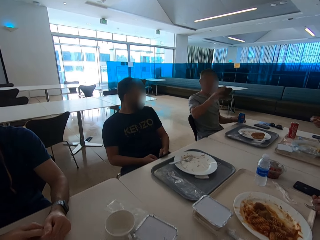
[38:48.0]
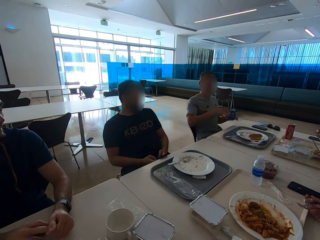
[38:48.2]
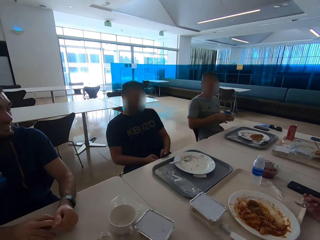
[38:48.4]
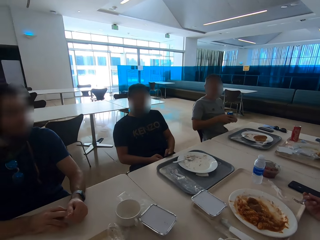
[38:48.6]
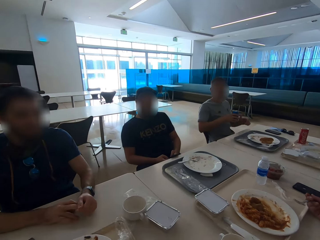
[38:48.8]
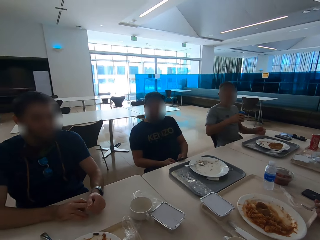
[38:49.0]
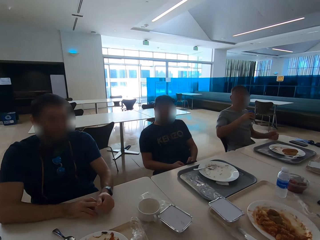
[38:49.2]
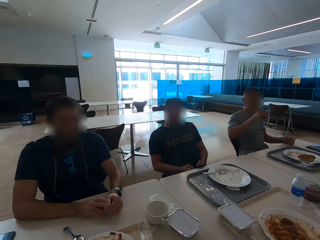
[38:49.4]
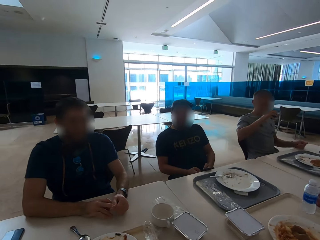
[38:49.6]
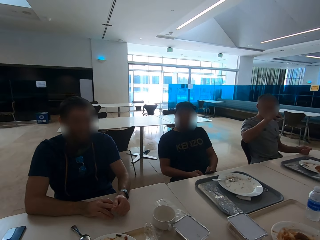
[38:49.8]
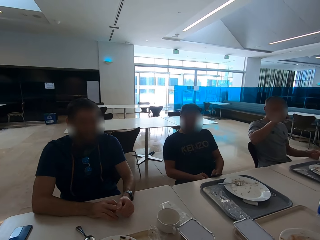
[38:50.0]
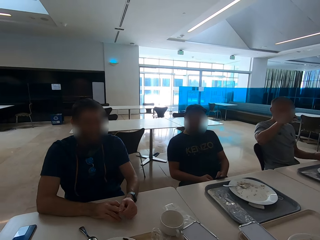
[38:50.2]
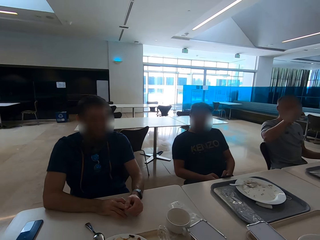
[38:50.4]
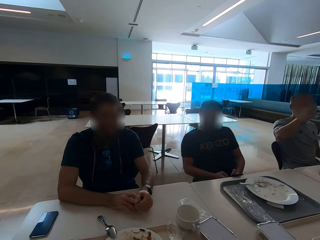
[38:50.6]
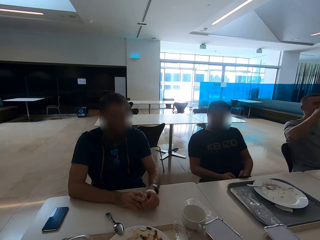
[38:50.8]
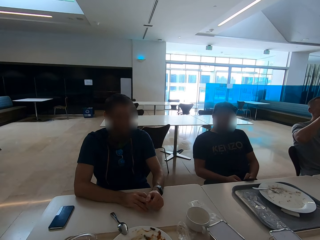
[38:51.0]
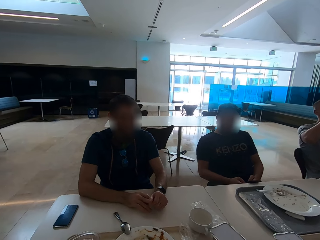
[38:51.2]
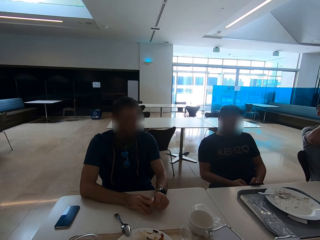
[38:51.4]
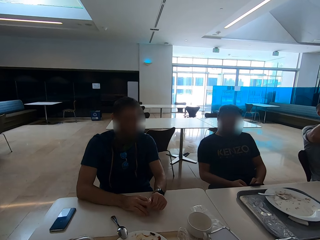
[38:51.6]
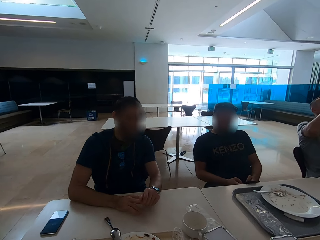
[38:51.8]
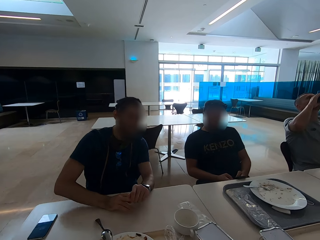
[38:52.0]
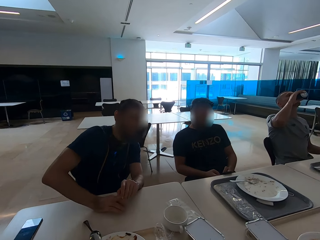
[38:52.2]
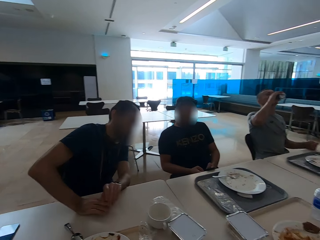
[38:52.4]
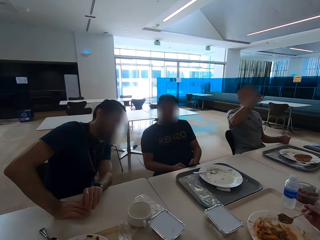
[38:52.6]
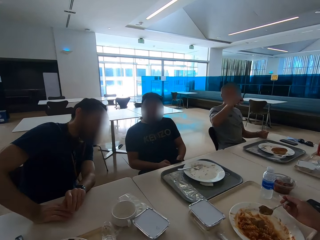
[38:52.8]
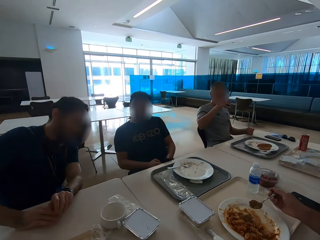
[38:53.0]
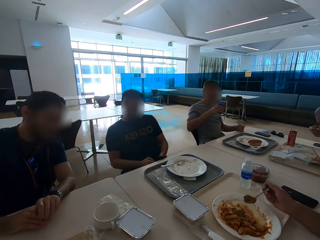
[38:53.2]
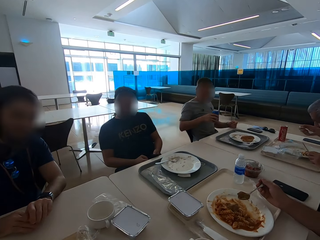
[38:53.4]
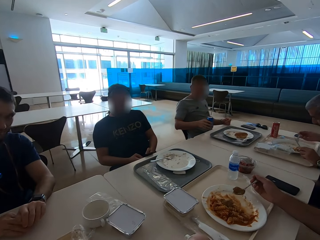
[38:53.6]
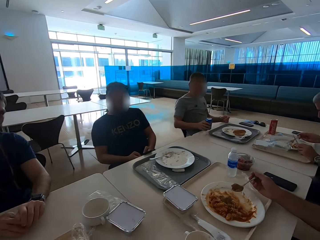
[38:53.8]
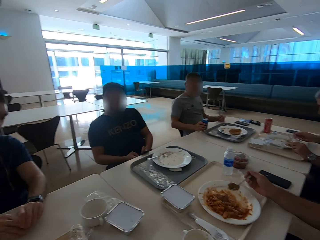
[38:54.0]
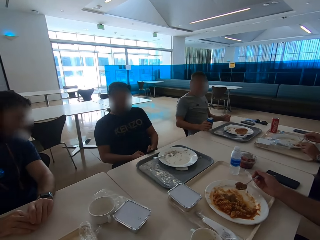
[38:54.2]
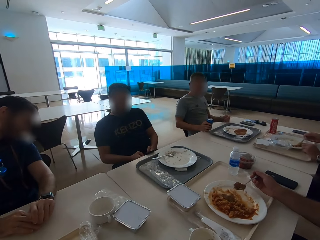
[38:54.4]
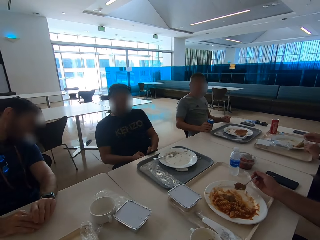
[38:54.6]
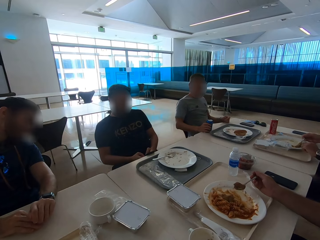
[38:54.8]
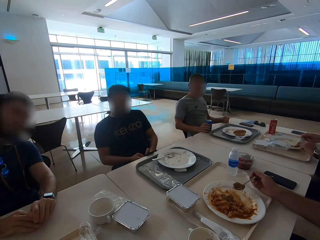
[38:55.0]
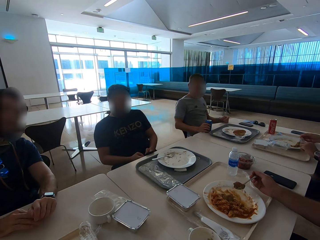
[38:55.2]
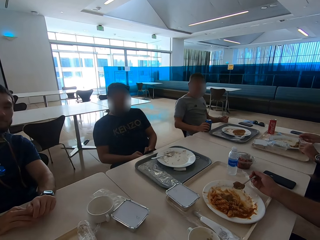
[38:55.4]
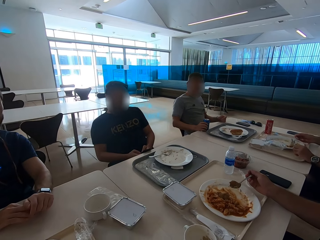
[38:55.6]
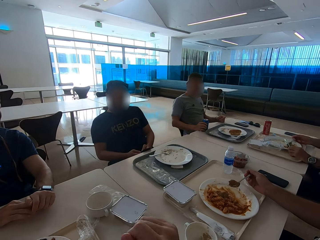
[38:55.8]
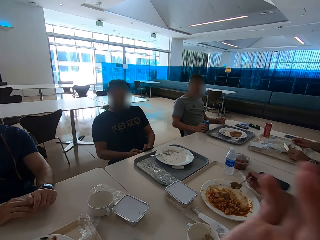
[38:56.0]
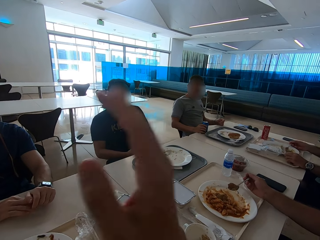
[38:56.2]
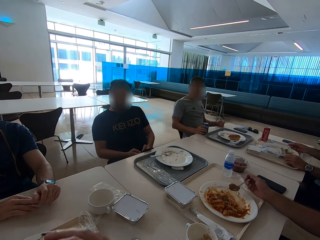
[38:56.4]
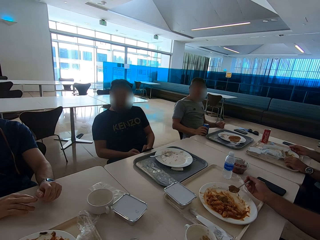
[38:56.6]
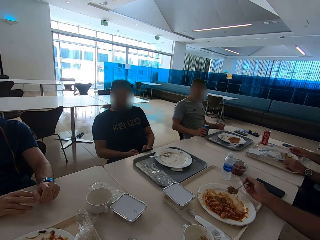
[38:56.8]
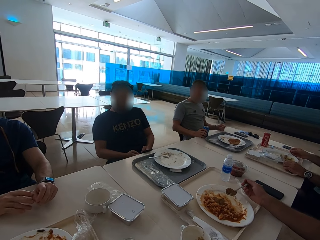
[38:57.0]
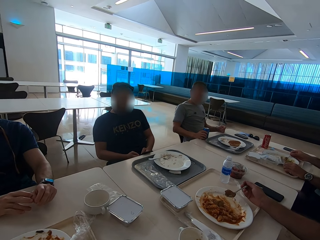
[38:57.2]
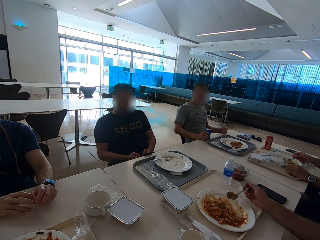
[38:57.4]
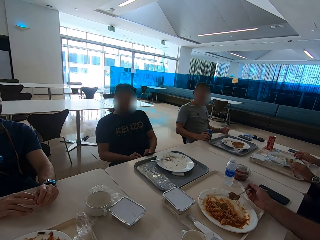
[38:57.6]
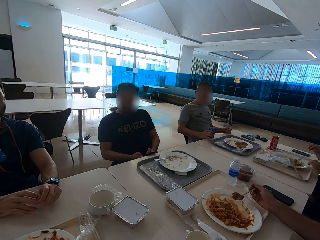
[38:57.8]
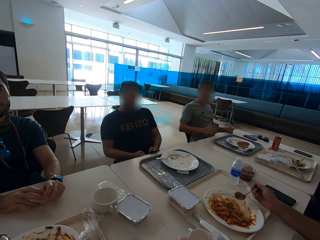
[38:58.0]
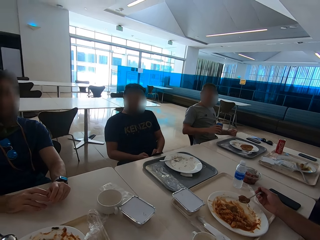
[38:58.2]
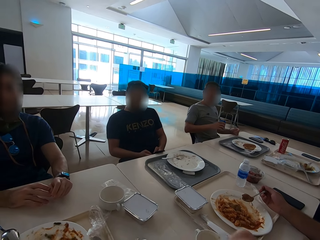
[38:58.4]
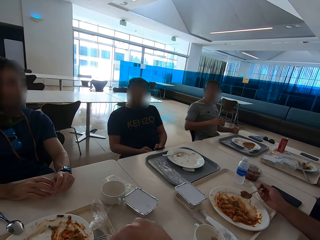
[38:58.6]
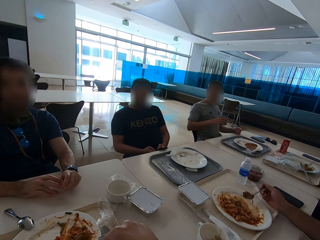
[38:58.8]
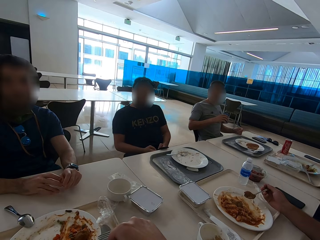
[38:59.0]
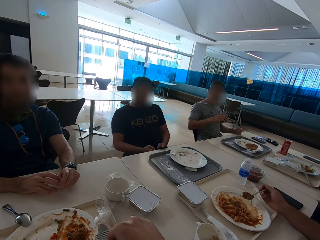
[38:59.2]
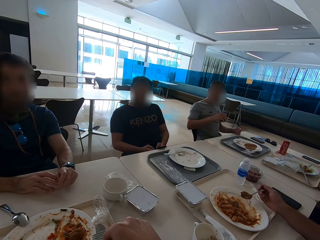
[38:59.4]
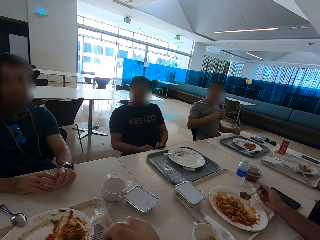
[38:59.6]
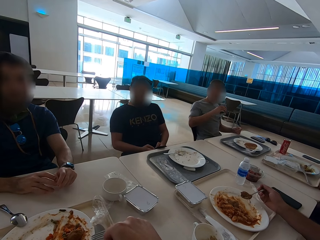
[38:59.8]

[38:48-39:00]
A man drinks soda. The camera wearer speaks with gestures.

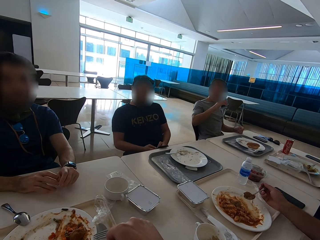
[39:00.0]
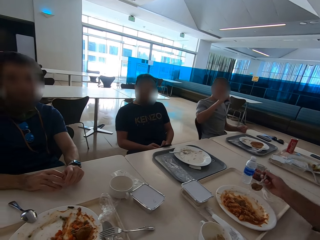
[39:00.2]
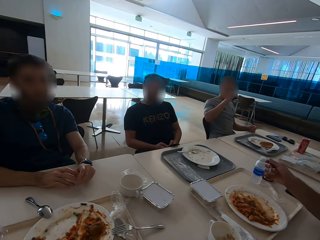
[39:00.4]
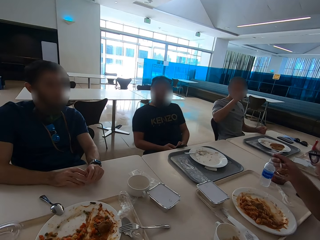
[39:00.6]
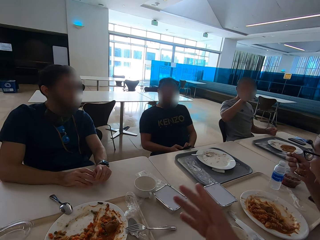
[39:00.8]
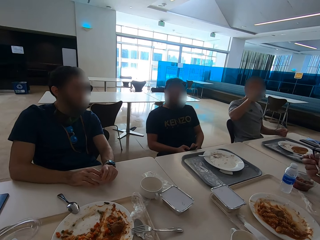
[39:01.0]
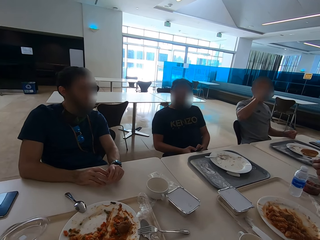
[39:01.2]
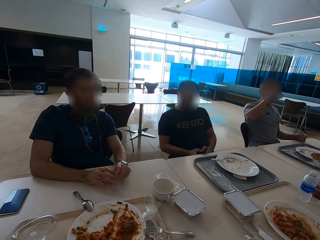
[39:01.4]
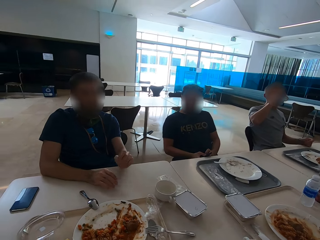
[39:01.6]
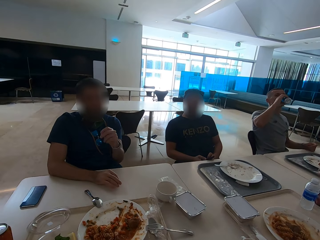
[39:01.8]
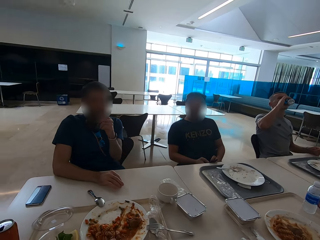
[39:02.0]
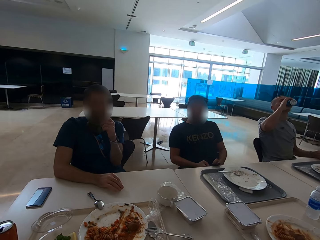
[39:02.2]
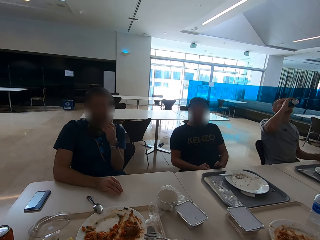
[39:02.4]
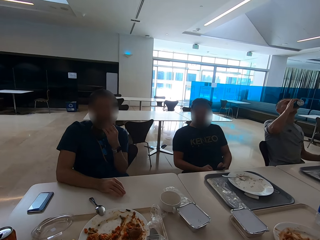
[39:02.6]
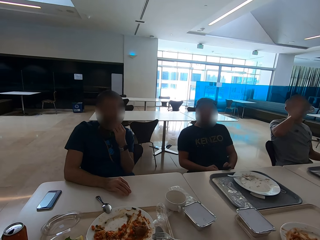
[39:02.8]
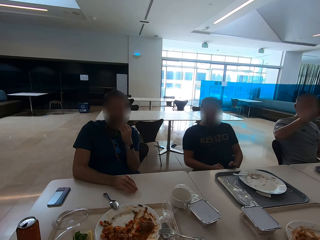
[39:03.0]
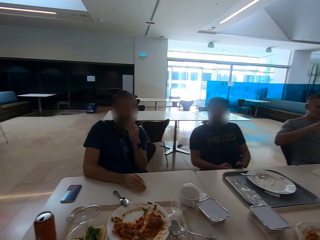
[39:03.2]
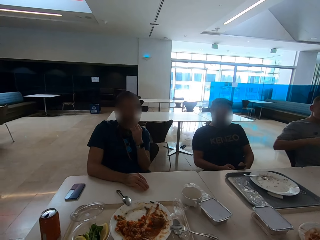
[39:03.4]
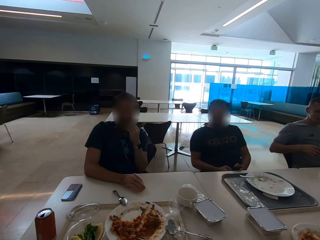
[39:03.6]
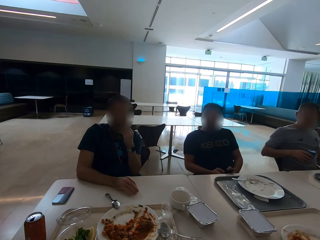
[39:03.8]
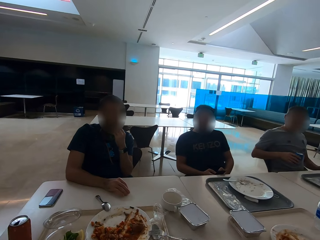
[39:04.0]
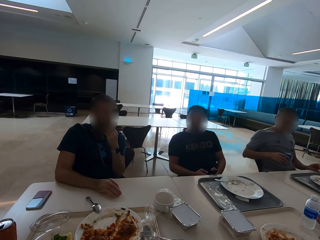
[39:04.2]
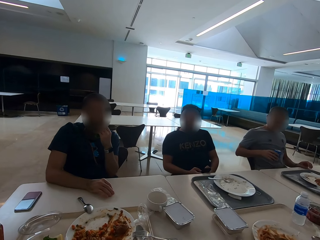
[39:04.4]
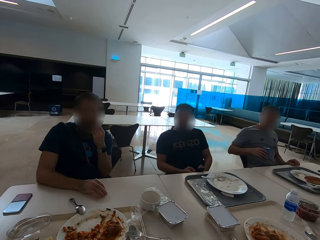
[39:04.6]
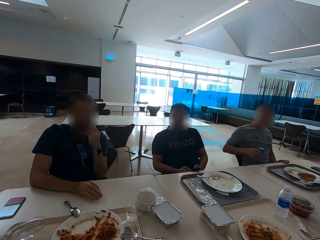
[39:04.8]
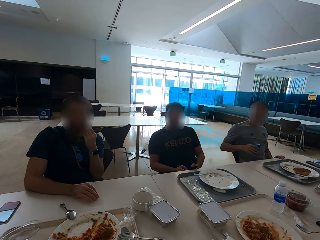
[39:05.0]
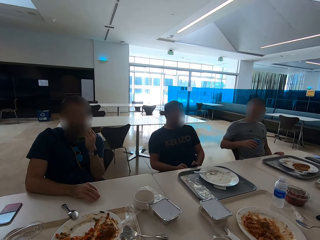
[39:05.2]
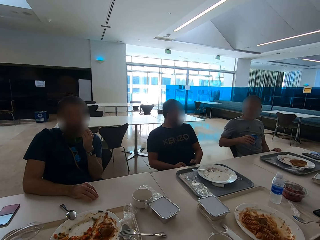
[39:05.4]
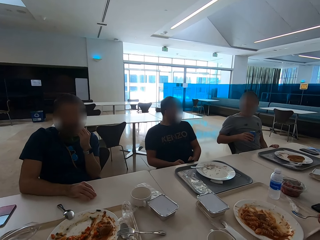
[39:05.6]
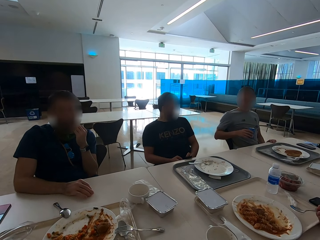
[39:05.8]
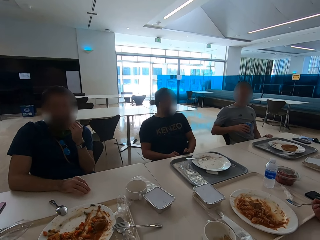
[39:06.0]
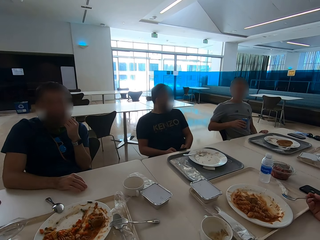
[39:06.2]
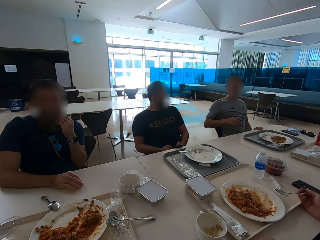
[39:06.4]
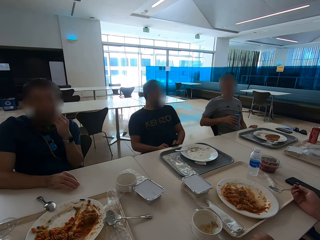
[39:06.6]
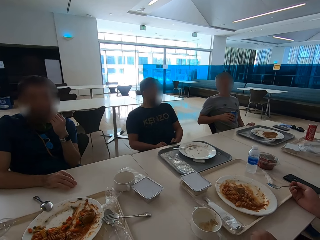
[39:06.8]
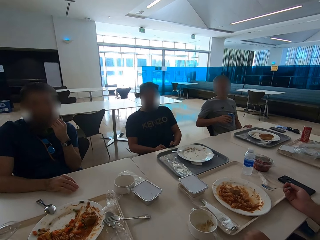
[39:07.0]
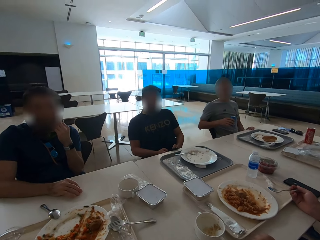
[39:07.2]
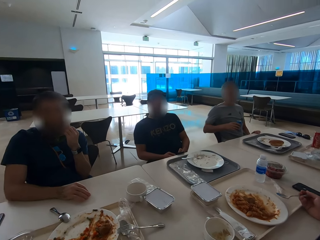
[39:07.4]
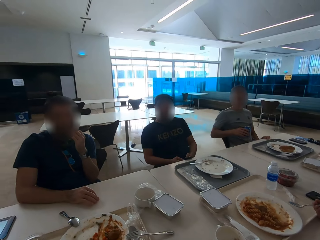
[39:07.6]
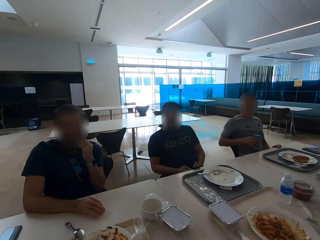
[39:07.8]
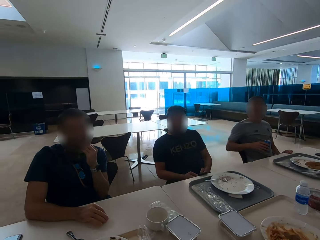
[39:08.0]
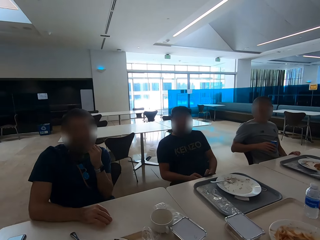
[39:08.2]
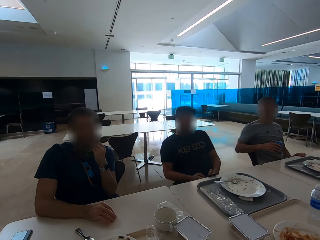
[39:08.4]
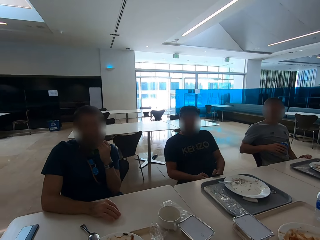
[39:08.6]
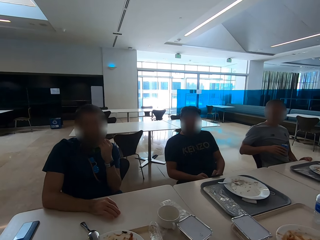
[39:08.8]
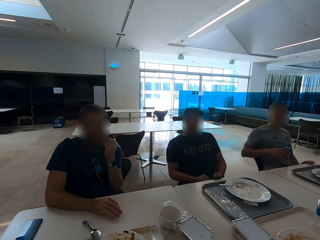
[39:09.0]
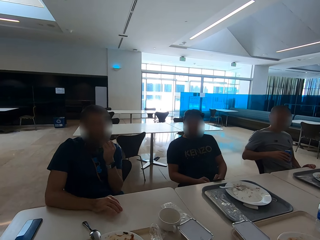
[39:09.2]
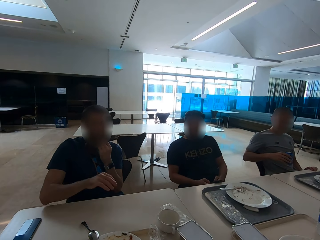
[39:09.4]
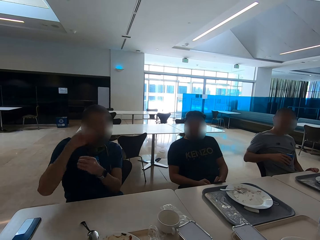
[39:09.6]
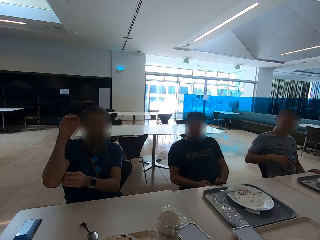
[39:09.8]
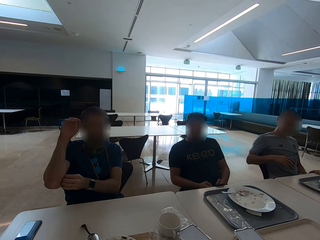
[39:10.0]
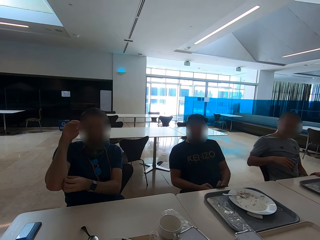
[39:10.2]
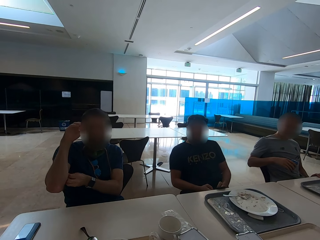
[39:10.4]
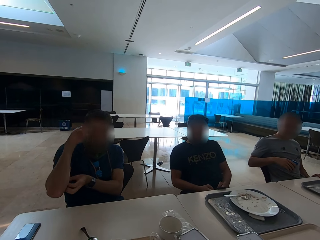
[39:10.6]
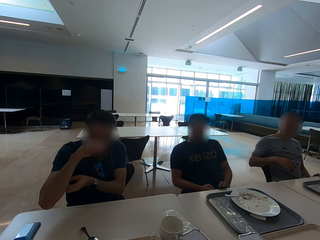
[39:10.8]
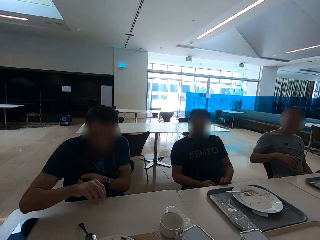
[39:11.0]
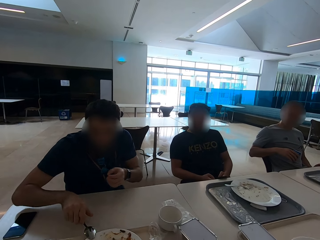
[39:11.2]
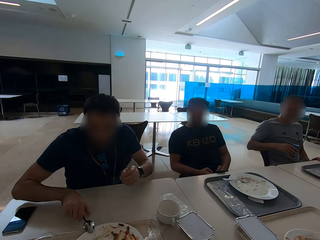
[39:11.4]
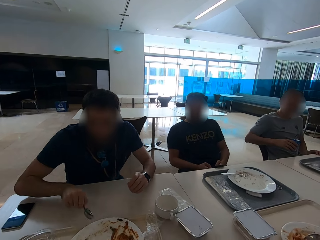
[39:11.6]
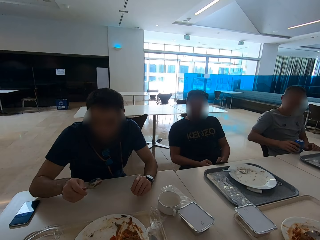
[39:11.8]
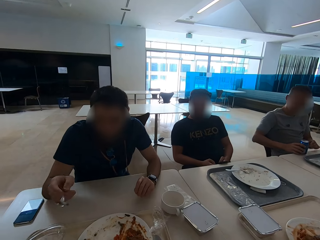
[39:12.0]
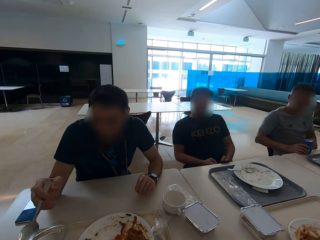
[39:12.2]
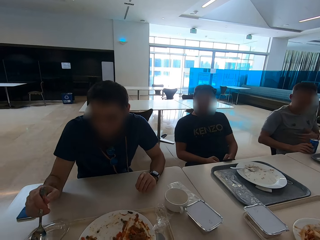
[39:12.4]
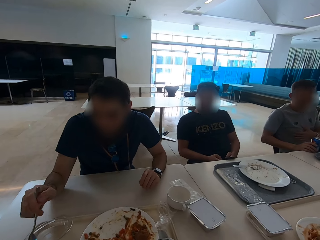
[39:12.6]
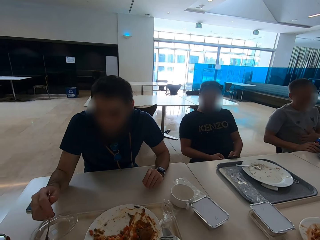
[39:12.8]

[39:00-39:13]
A man touches his face, scratches his arm and picks up the spoon.
